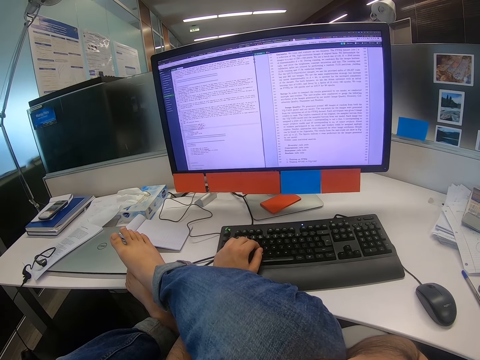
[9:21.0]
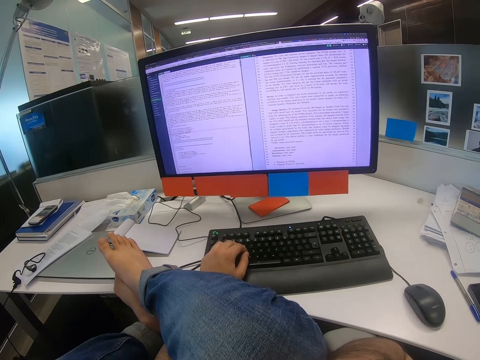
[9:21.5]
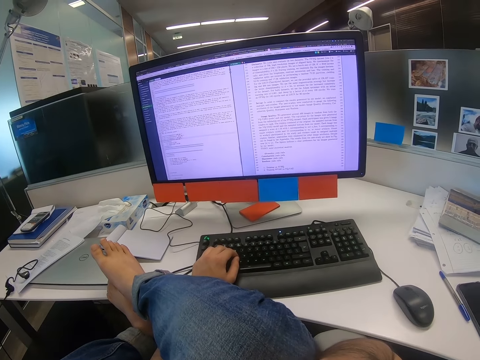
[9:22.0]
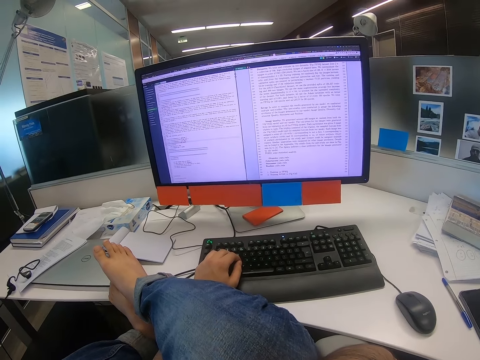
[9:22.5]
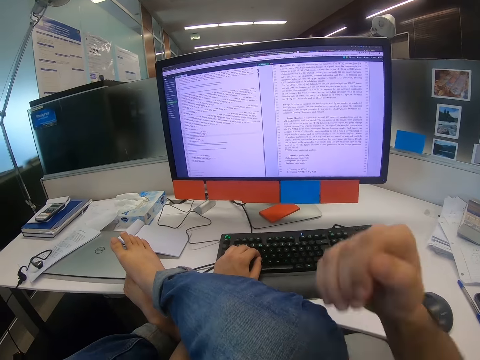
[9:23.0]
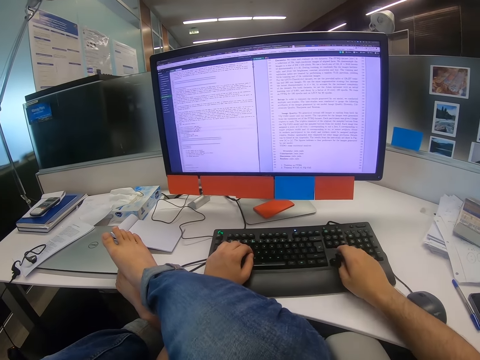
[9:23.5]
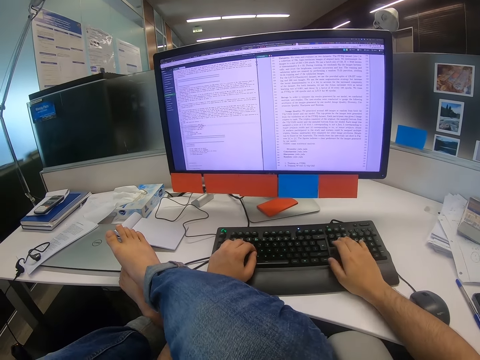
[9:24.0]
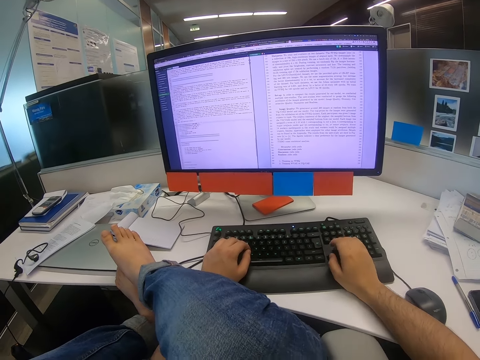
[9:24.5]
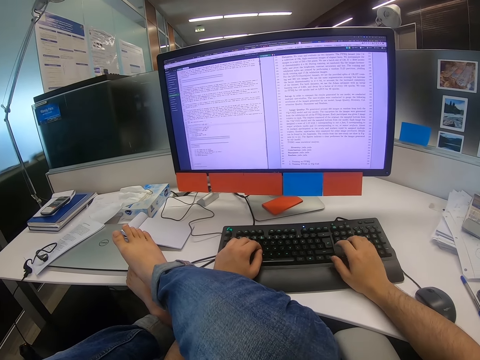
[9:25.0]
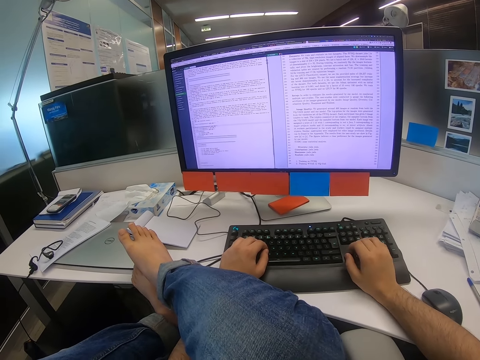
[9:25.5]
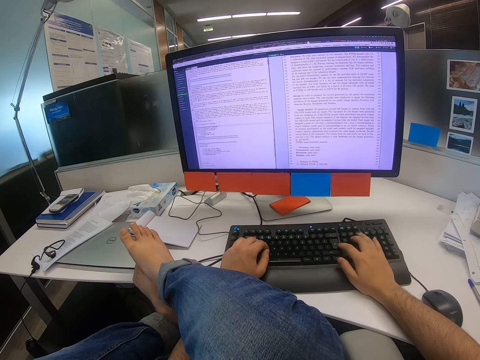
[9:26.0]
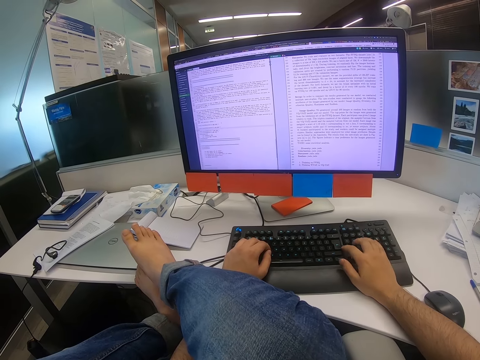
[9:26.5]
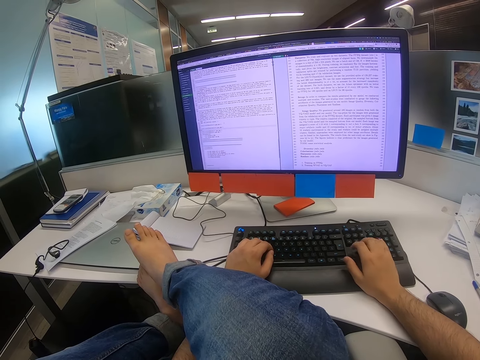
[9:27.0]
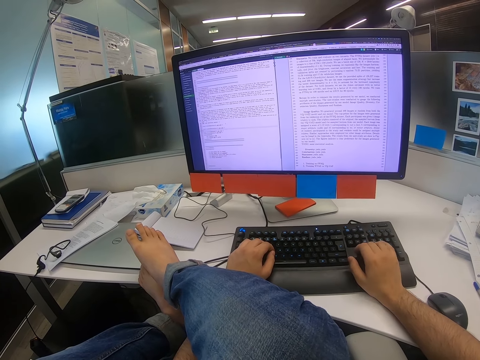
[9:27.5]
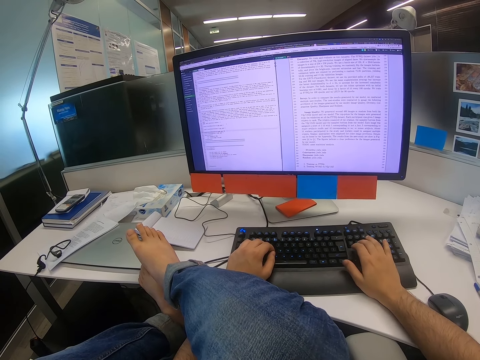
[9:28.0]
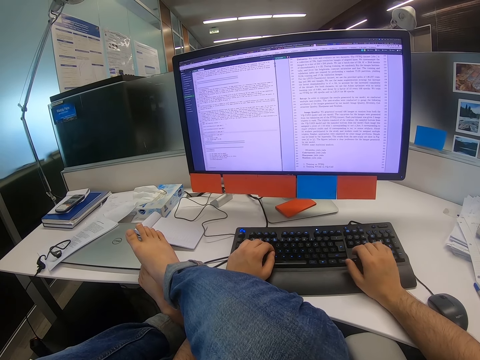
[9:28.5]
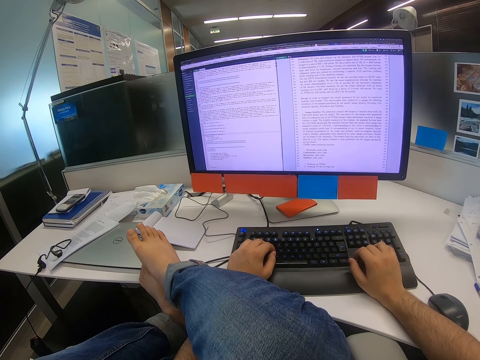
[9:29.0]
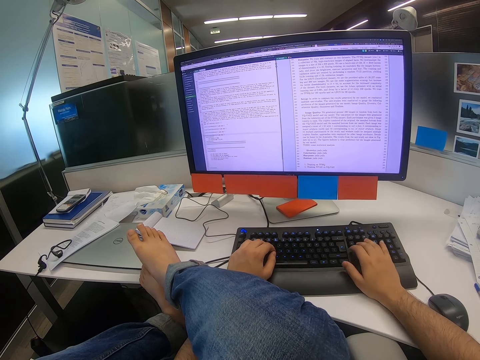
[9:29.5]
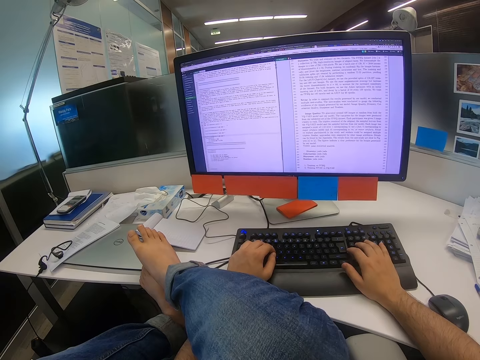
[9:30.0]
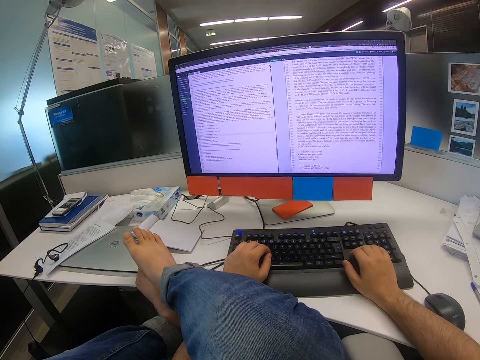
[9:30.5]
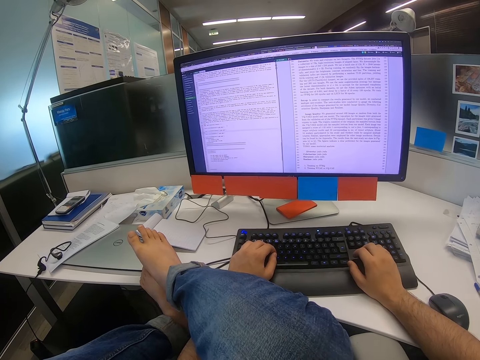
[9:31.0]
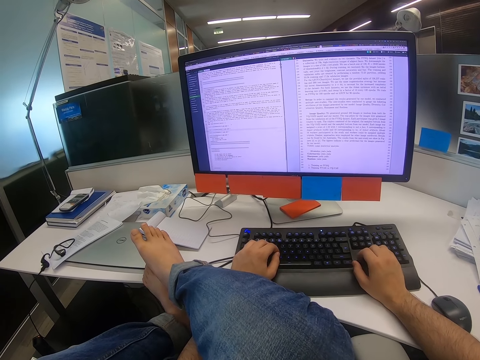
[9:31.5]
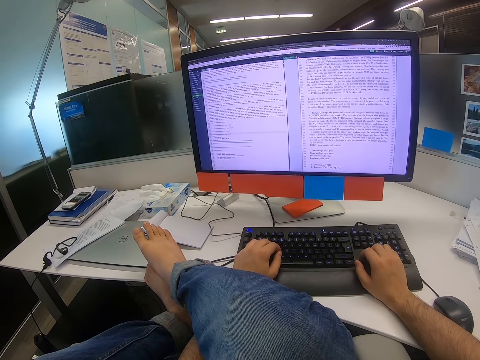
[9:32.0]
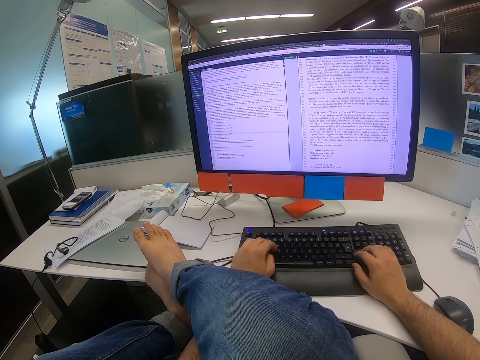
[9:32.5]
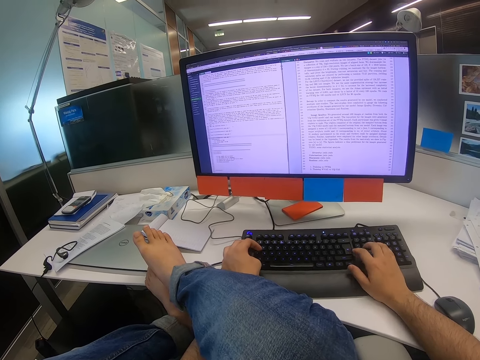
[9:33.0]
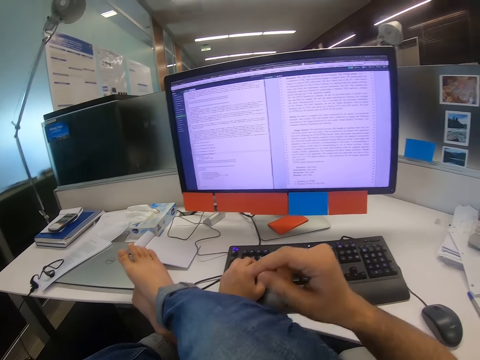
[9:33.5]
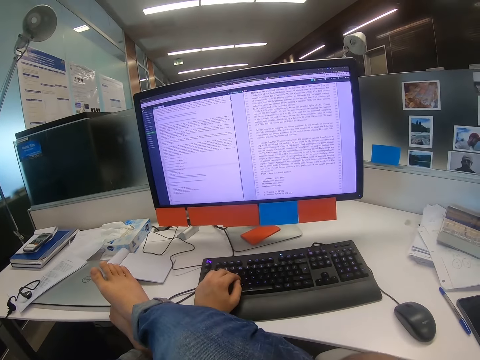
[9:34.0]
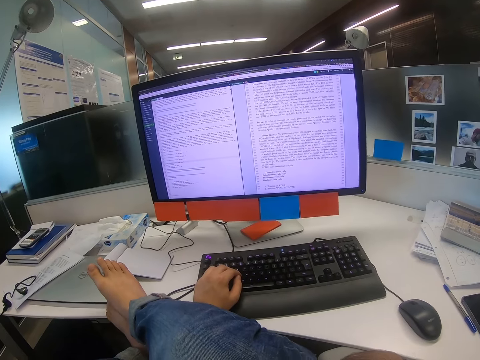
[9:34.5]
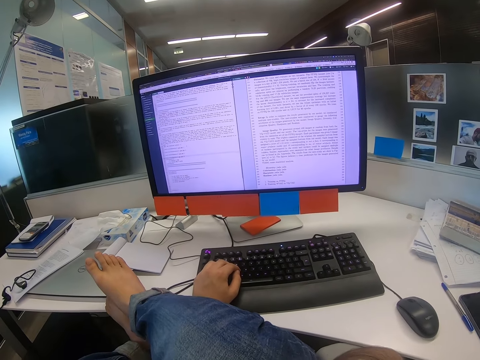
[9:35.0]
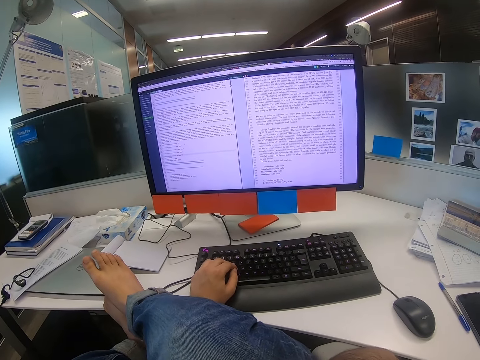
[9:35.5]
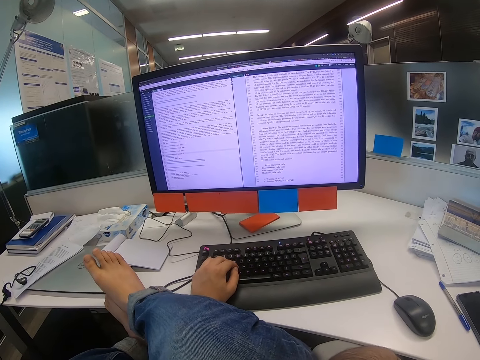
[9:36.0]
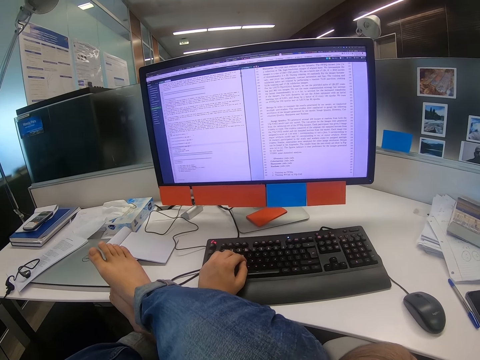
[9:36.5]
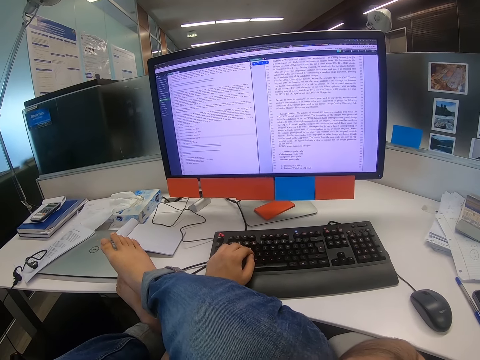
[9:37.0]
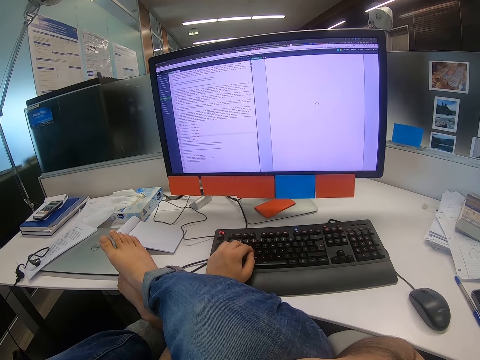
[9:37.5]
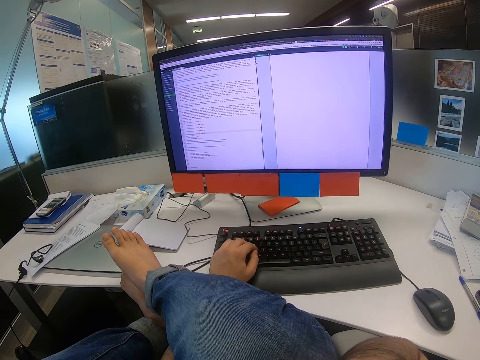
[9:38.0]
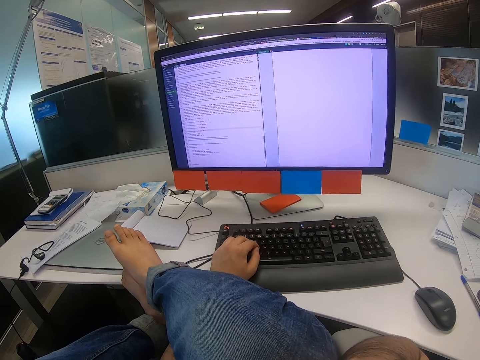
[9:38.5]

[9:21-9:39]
The camera wearer types on the keyboard with his right hand. He operates the computer. He lifts his right hand.

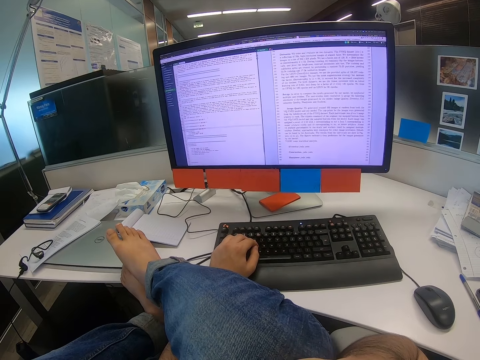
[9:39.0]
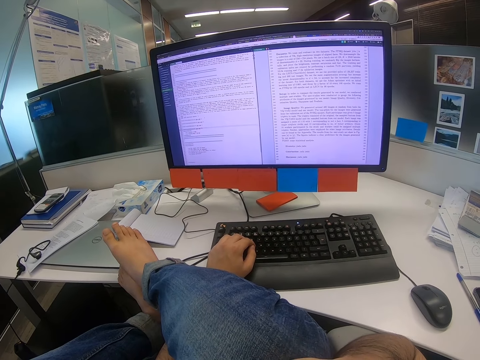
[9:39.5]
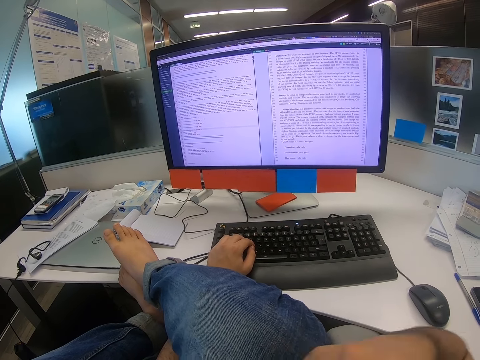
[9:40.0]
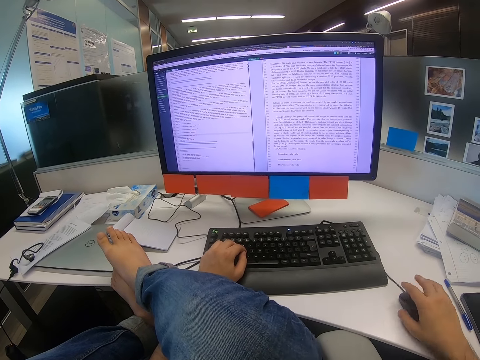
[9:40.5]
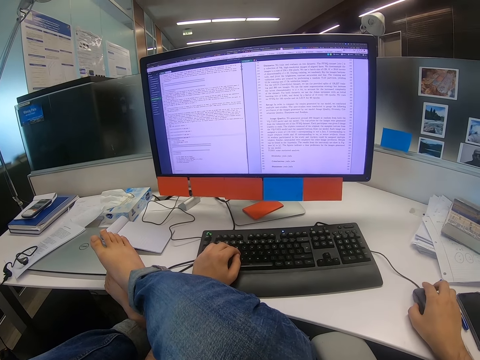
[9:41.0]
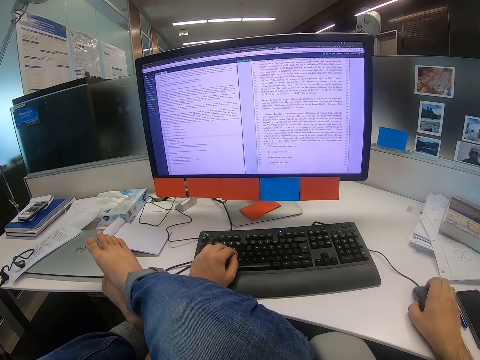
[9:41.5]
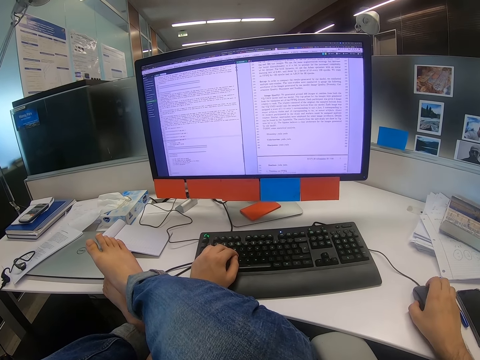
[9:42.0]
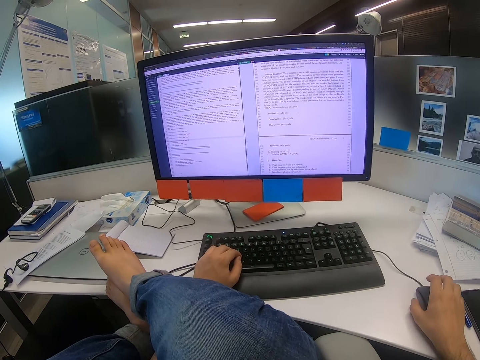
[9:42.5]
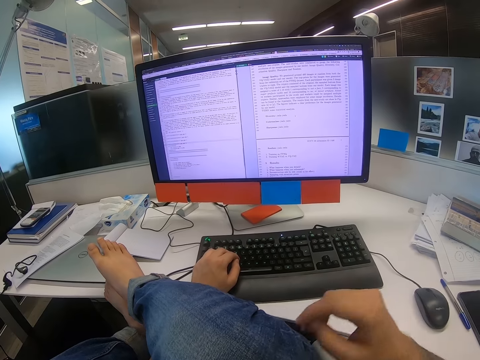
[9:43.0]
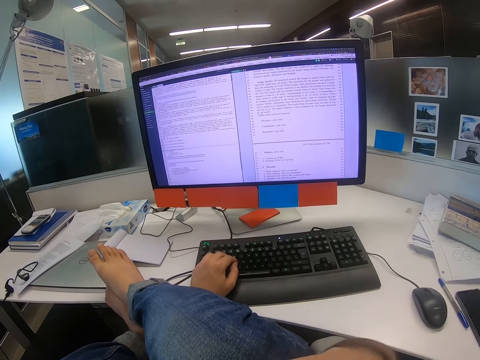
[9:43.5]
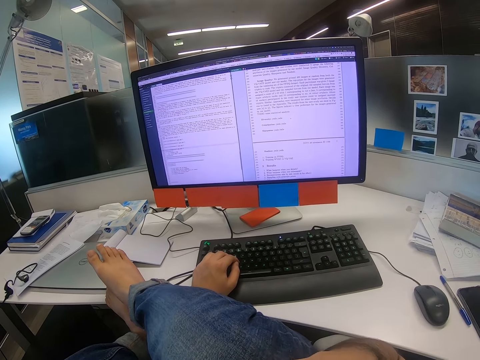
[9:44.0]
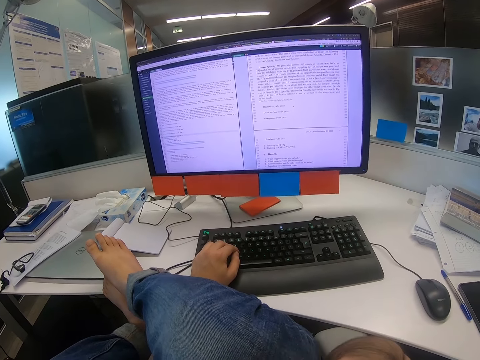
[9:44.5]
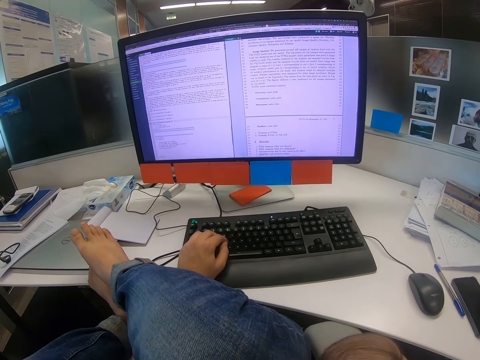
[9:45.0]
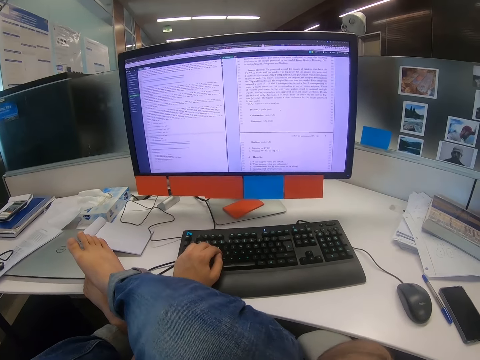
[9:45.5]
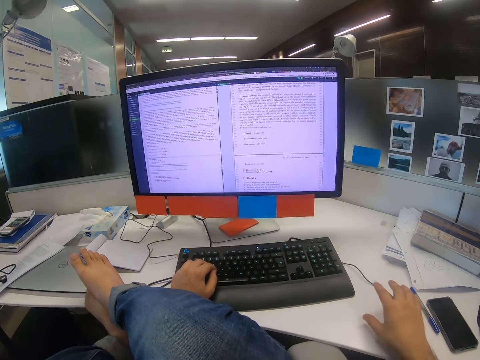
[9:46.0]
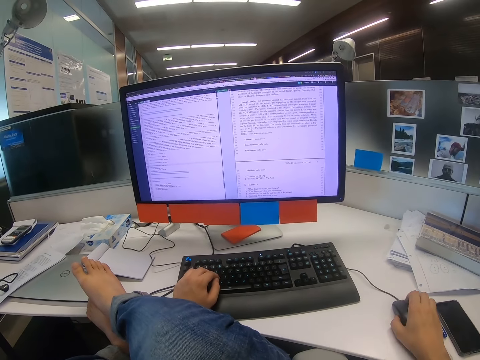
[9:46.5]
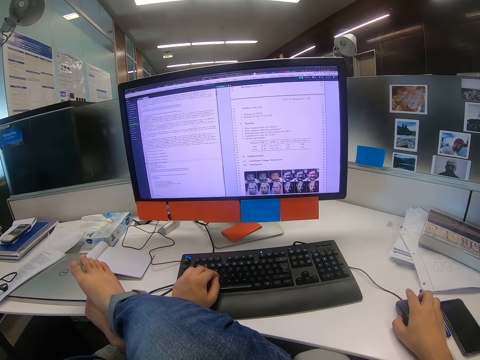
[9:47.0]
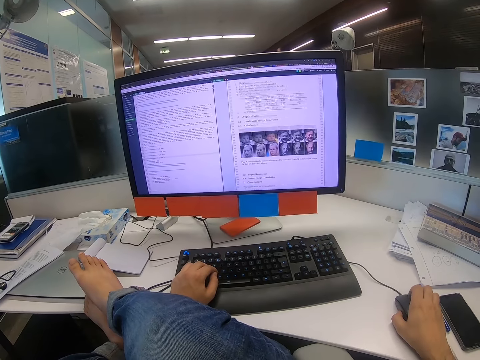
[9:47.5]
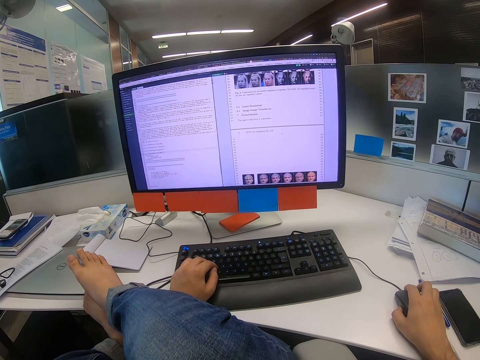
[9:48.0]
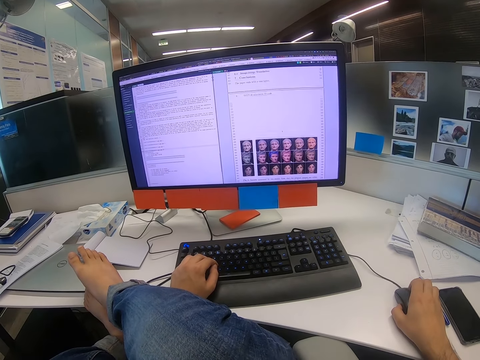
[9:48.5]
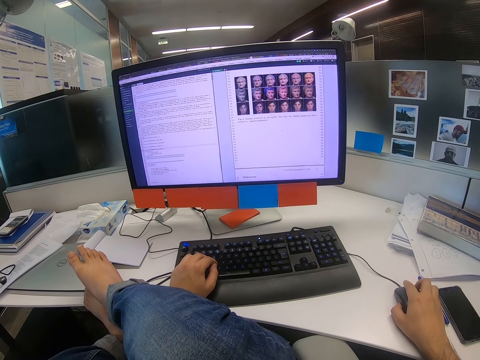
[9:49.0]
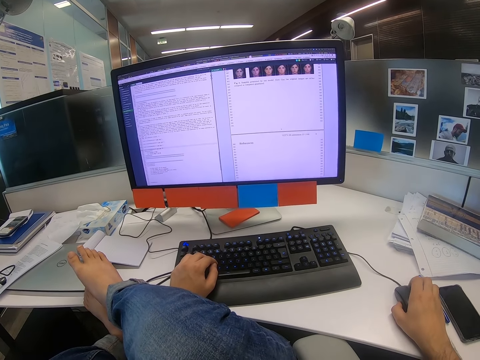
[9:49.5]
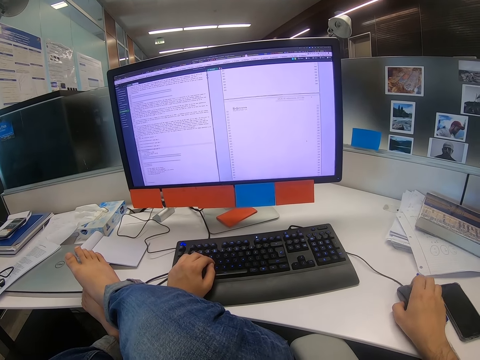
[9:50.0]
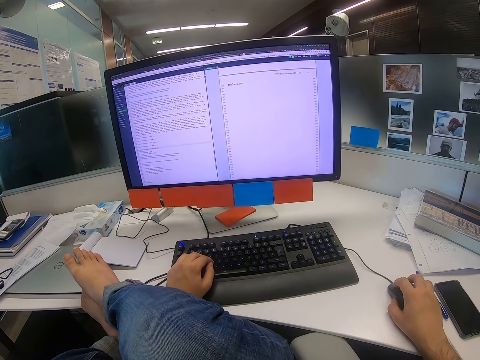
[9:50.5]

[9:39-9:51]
The camera wearer moves the mouse with the right hand. He releases the mouse. He lifts his right hand. He moves the mouse with the right hand. He scrolls on the mouse with the right hand.
